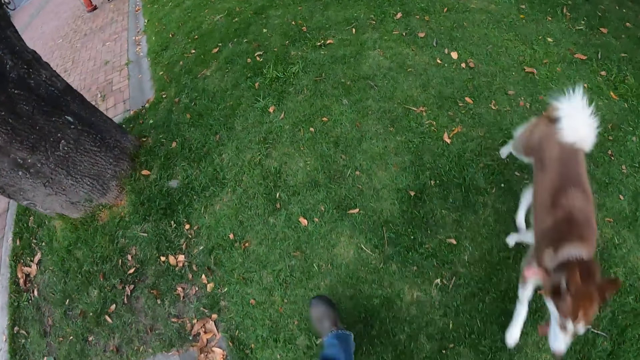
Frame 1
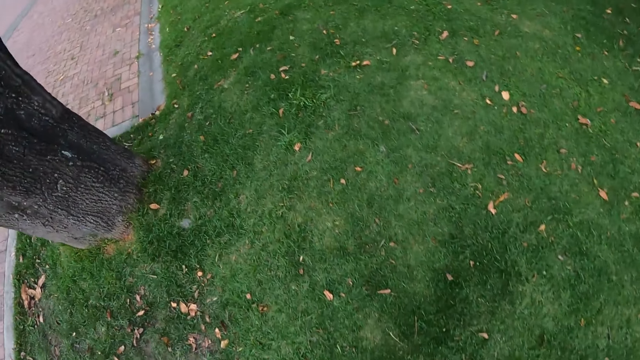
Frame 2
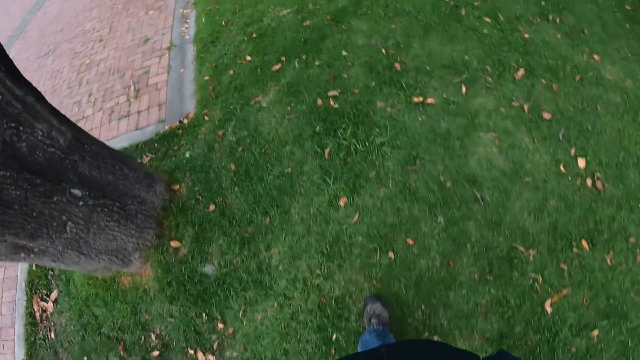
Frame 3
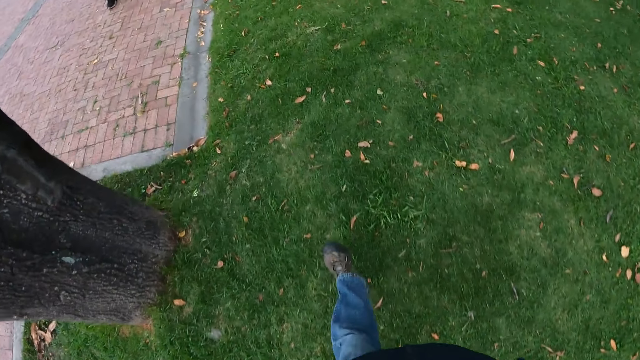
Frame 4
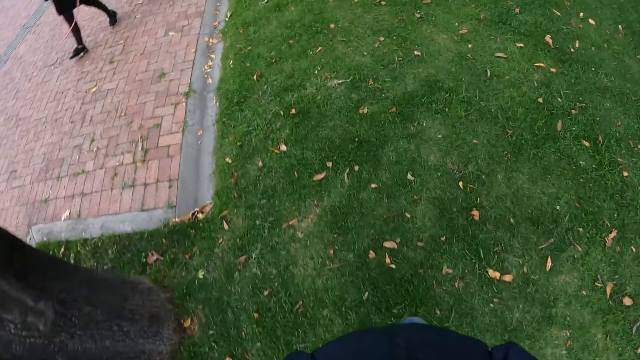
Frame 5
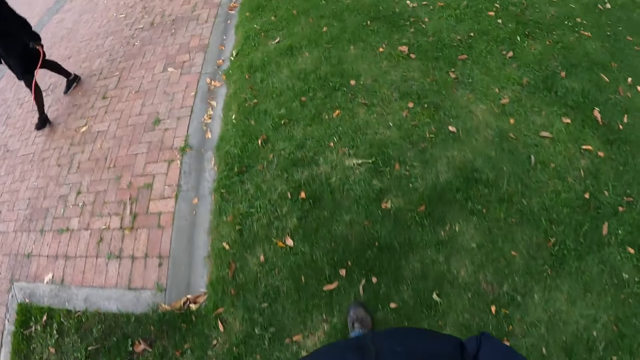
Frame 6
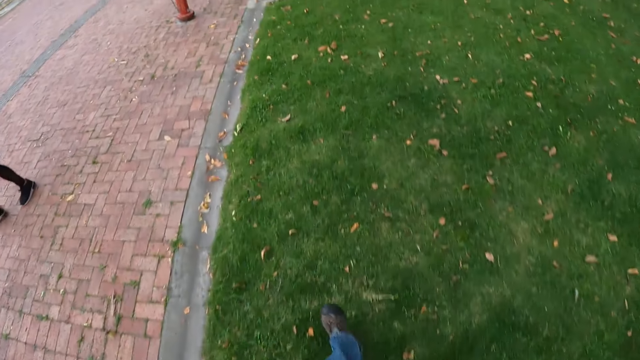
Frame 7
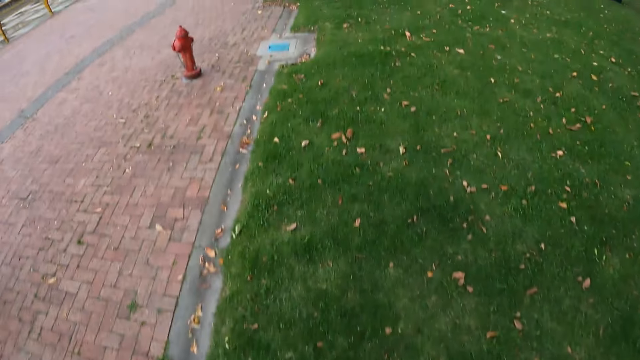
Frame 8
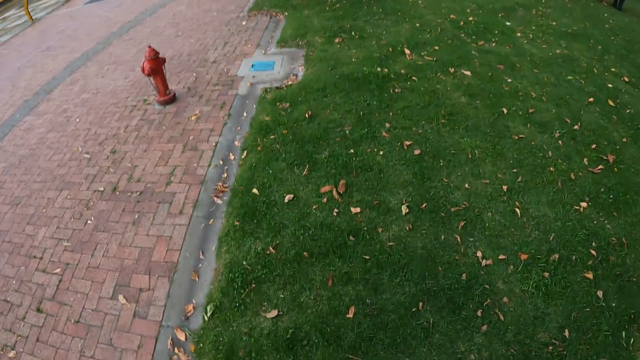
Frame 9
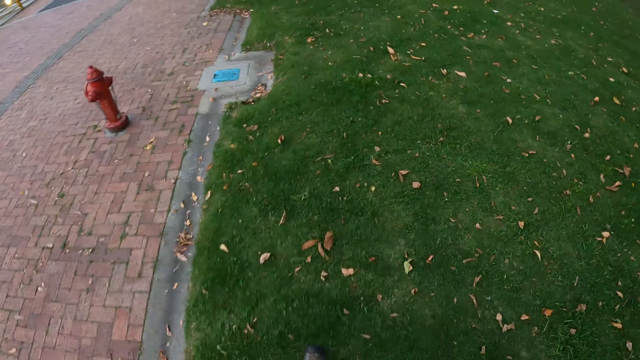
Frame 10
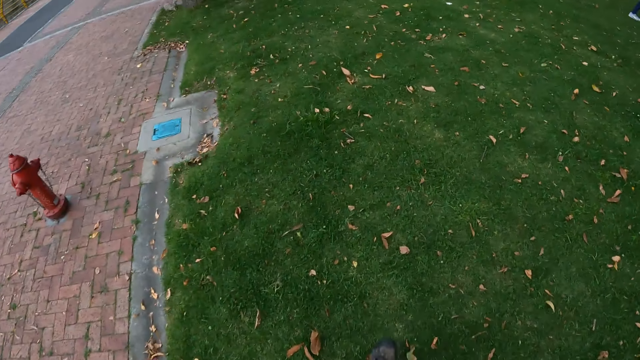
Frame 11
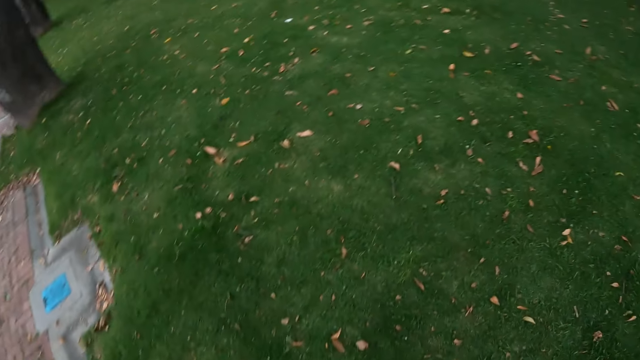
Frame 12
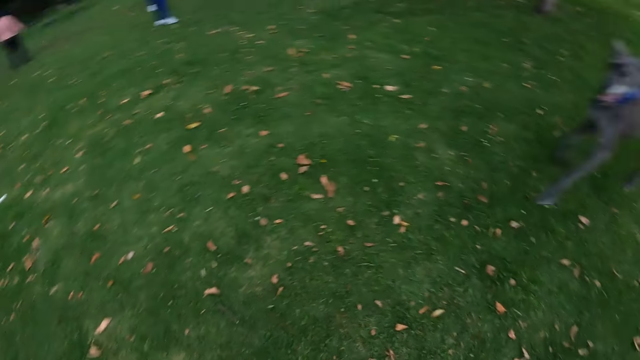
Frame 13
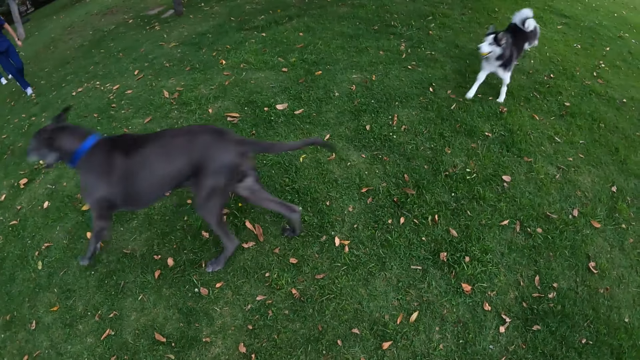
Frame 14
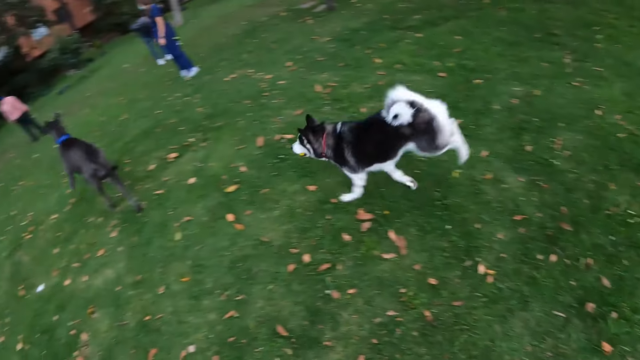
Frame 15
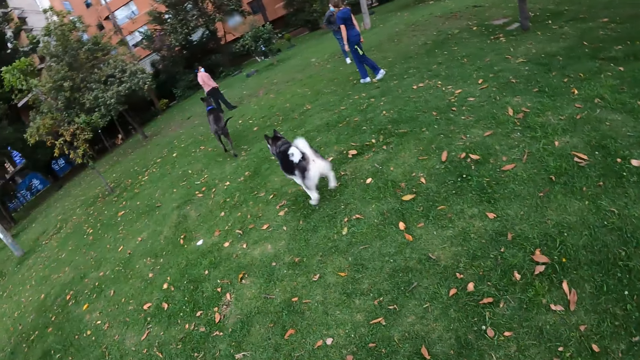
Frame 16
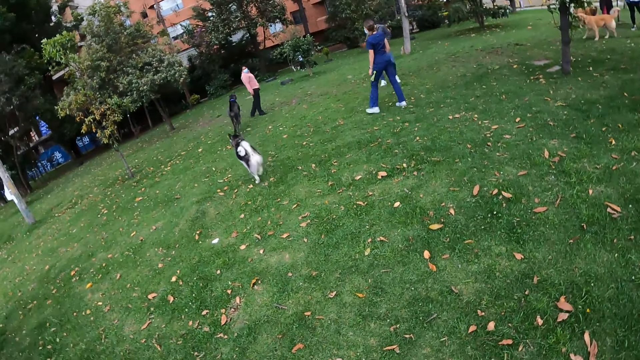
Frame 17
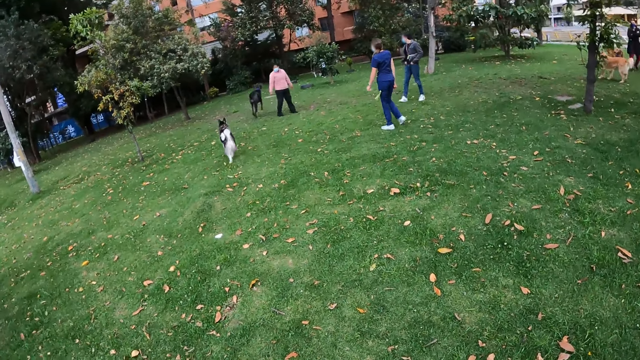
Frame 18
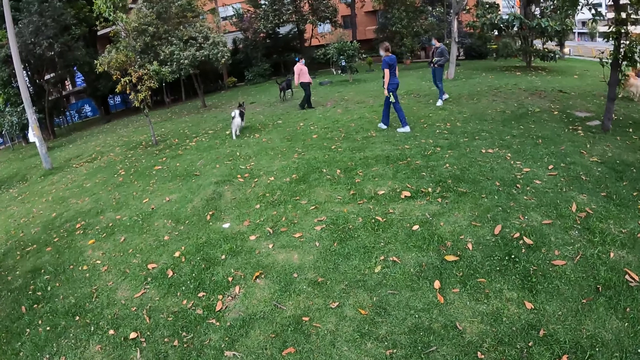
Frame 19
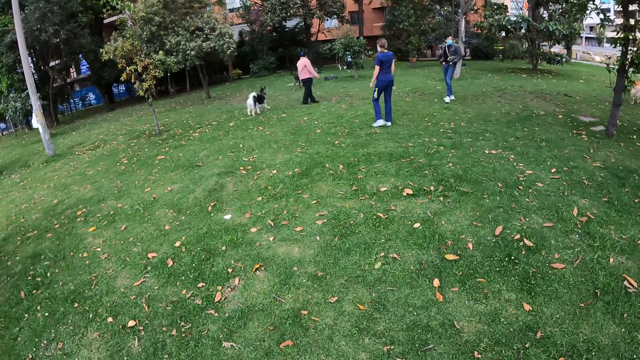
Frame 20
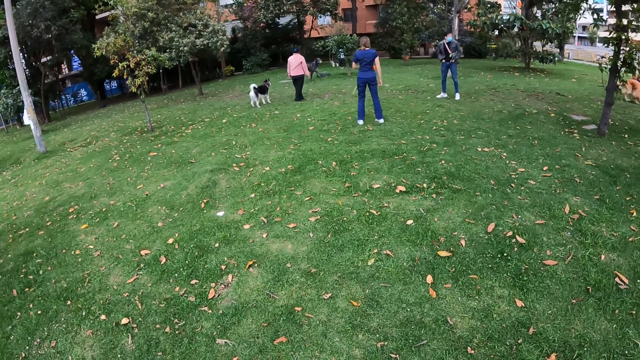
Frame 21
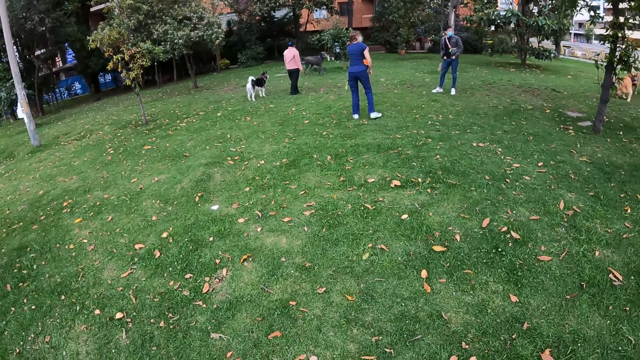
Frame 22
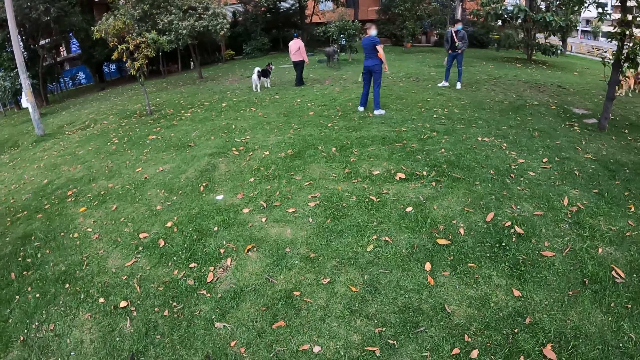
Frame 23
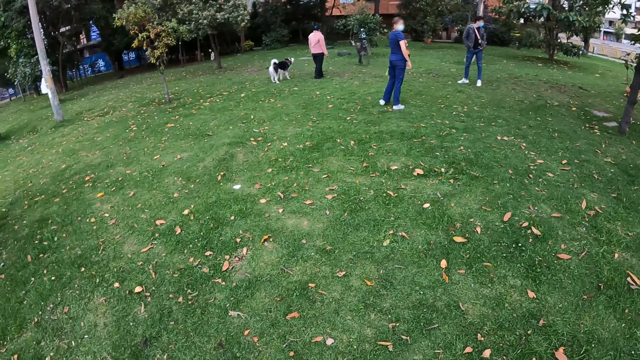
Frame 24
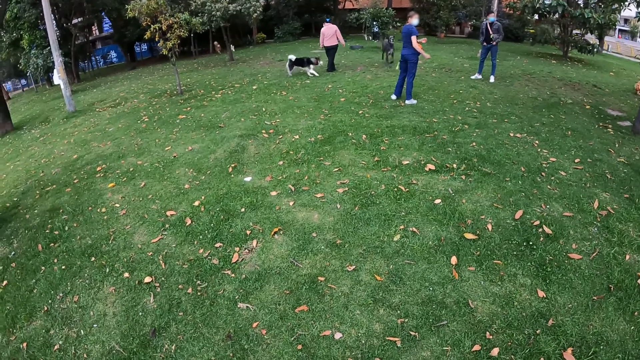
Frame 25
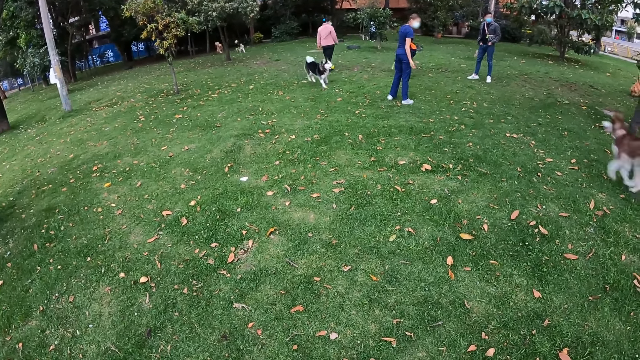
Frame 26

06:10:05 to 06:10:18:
The dog runs past the camera wearer. The camera wearer stops walking. They stare at dogs in the park.

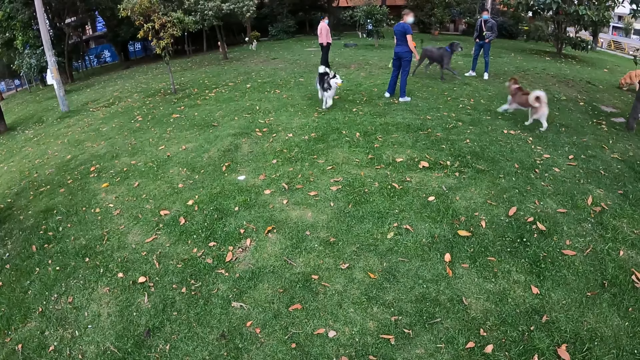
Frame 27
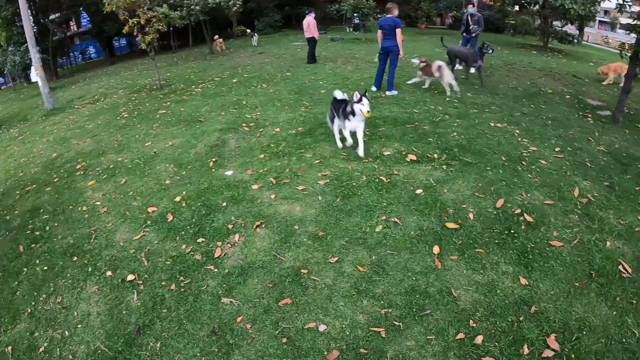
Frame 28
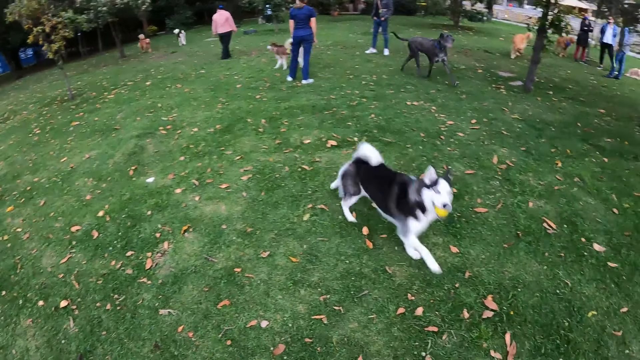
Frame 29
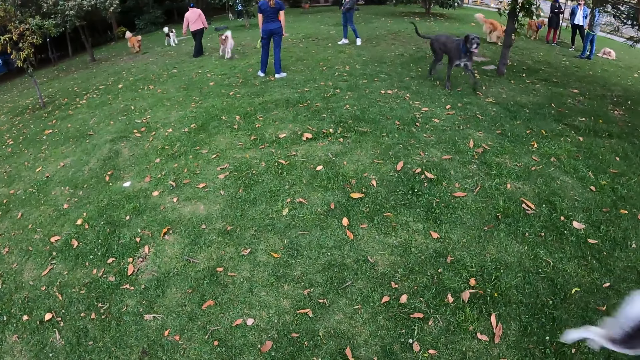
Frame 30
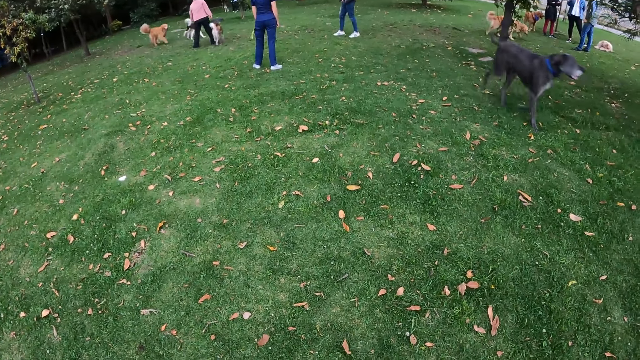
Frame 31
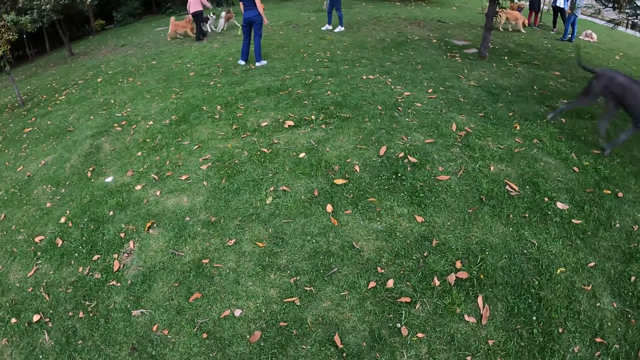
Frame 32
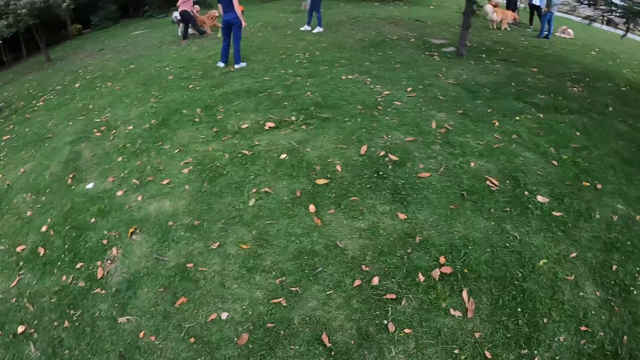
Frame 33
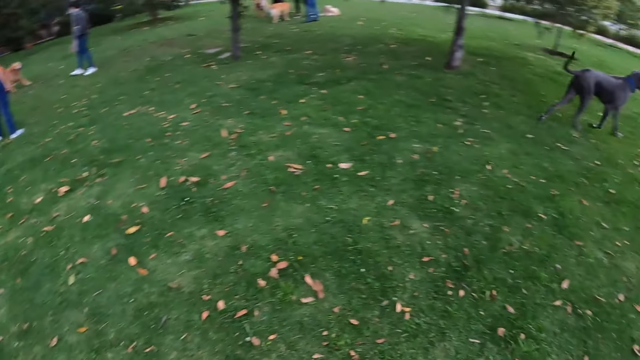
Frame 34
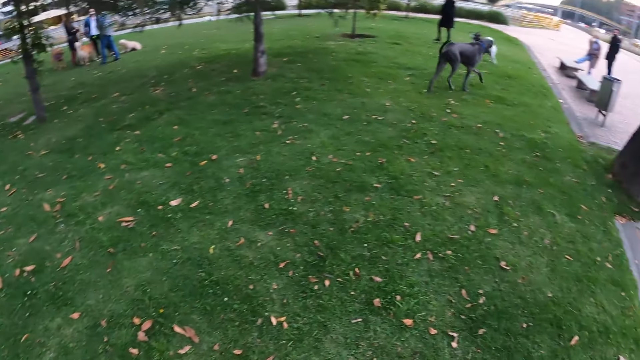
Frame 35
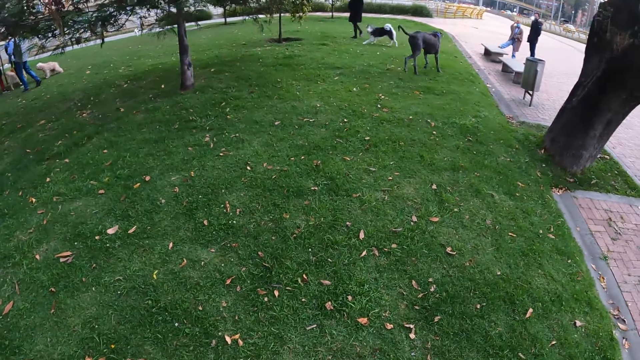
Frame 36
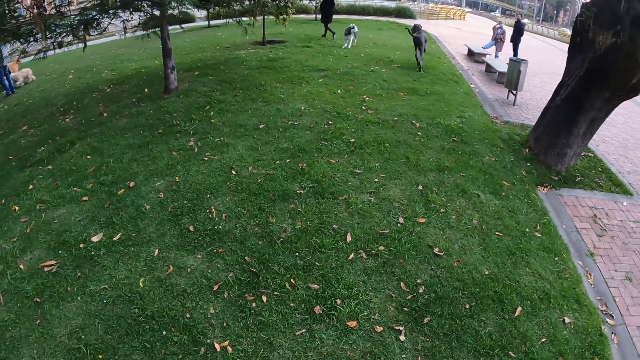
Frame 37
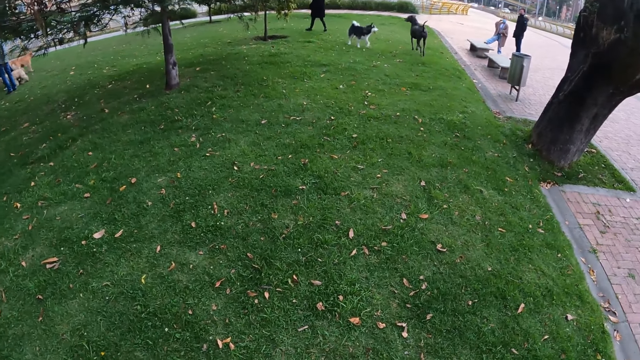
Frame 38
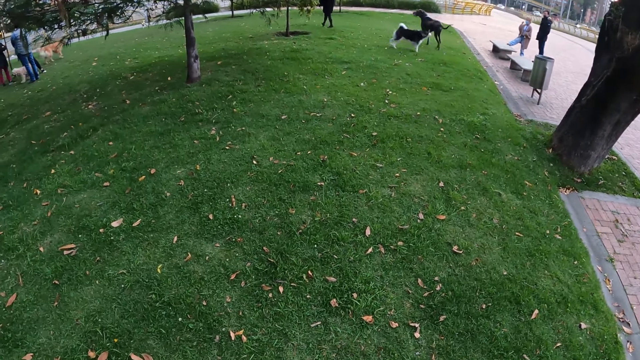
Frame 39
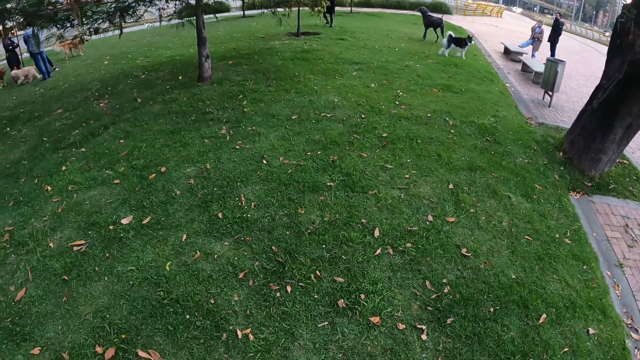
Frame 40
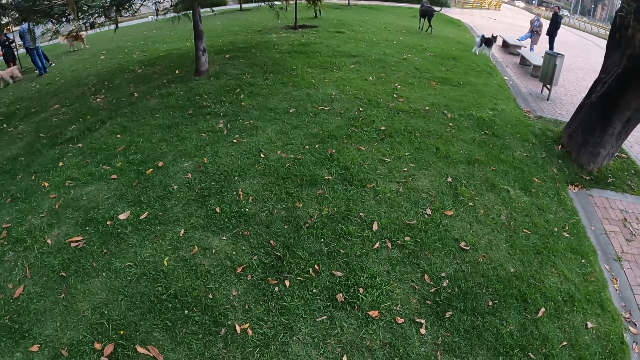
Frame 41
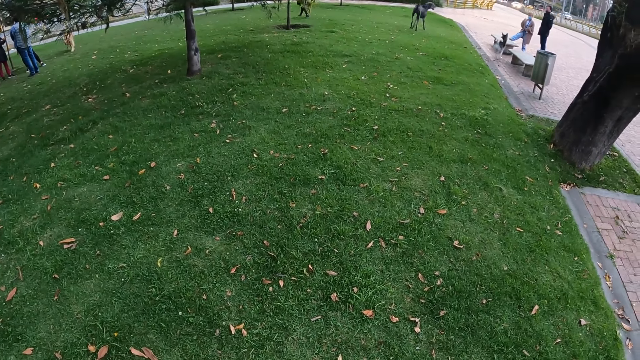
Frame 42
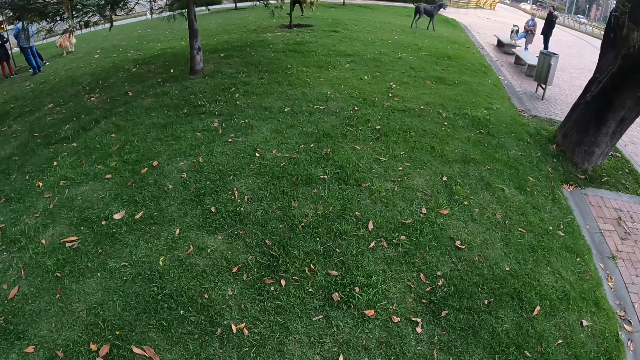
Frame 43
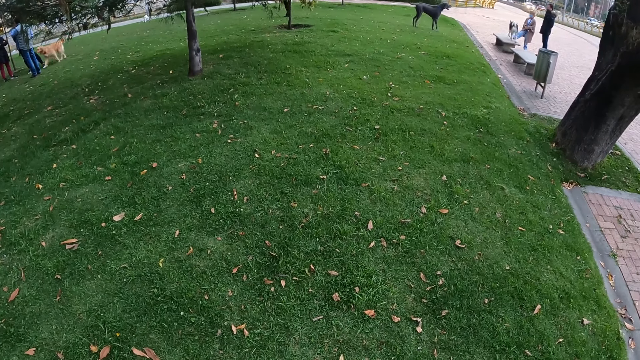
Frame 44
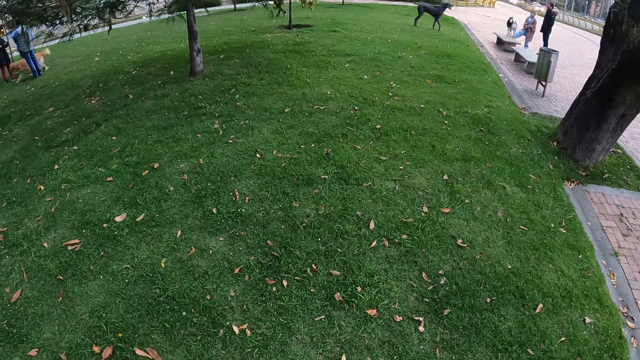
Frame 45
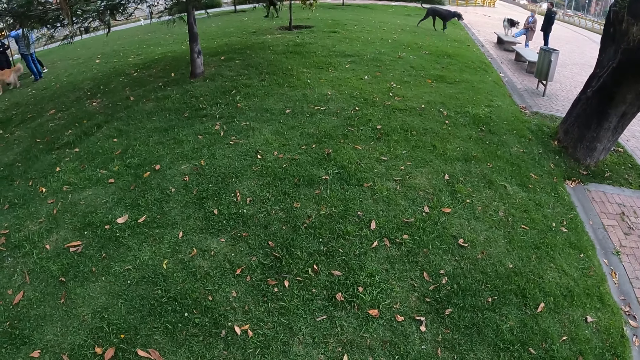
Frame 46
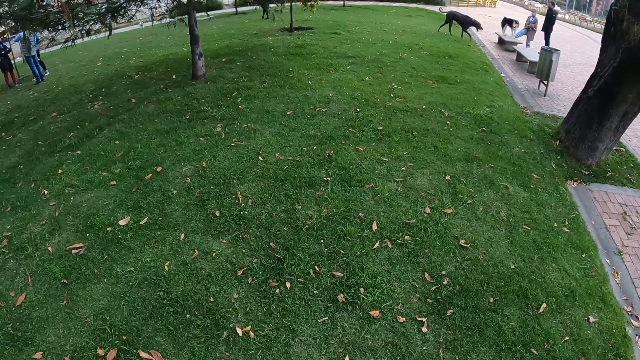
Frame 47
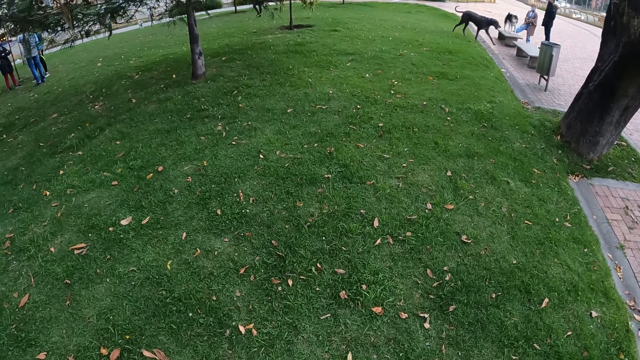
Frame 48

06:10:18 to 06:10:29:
The dog runs past the camera wearer. The dog climbs a park bench.
